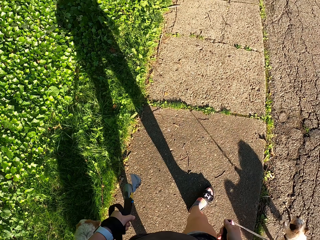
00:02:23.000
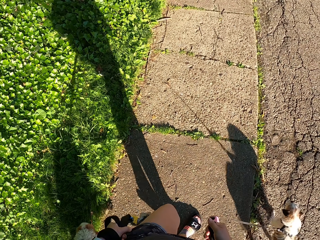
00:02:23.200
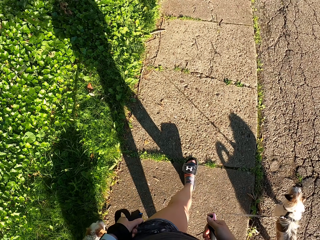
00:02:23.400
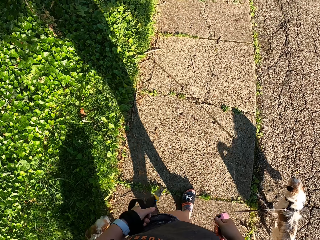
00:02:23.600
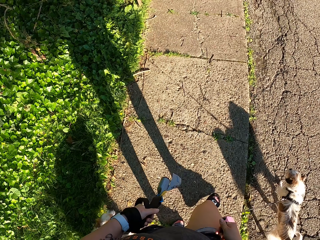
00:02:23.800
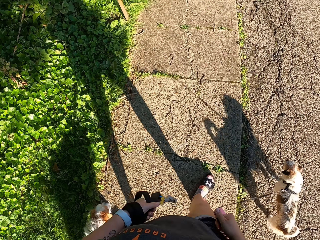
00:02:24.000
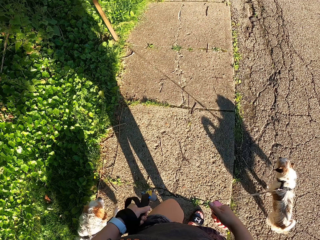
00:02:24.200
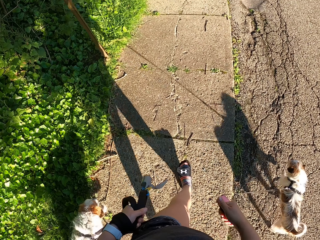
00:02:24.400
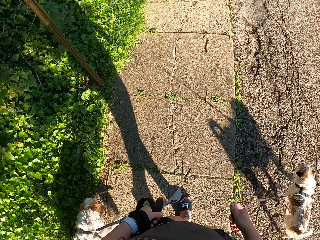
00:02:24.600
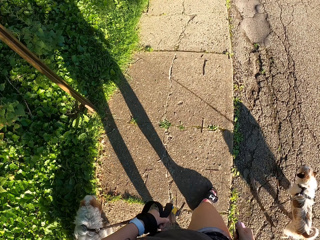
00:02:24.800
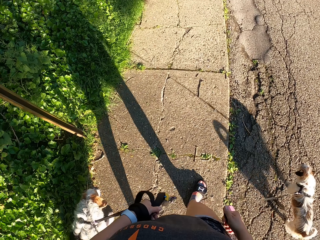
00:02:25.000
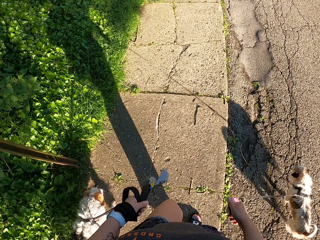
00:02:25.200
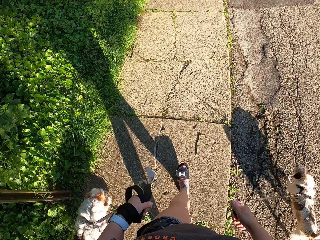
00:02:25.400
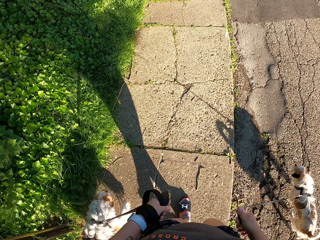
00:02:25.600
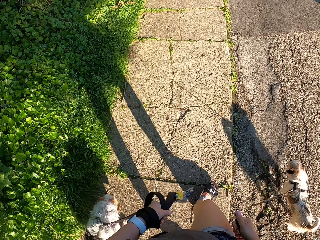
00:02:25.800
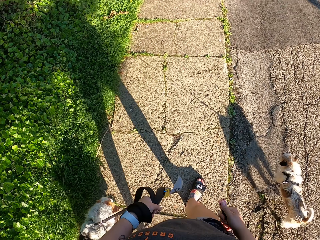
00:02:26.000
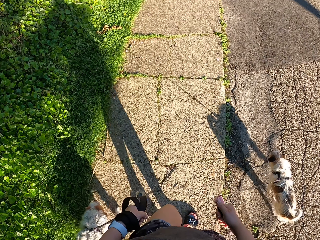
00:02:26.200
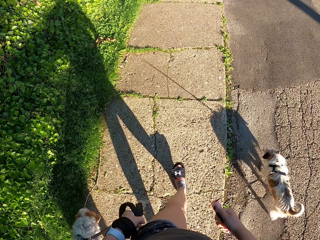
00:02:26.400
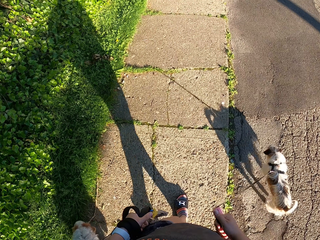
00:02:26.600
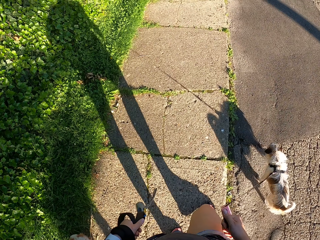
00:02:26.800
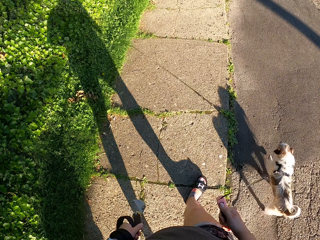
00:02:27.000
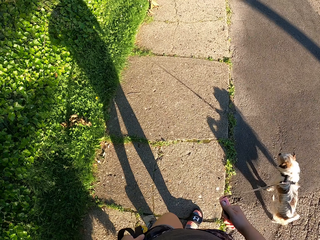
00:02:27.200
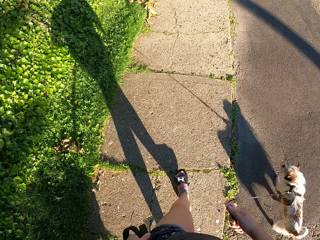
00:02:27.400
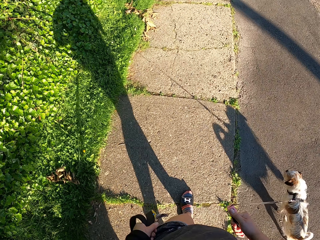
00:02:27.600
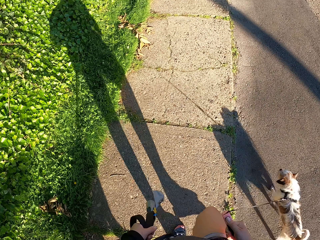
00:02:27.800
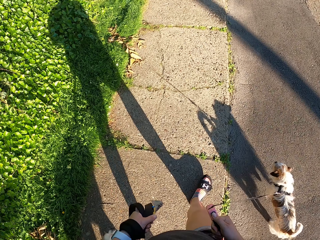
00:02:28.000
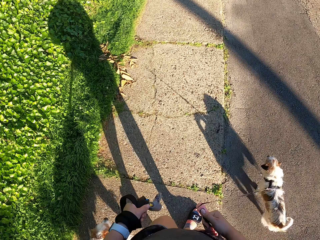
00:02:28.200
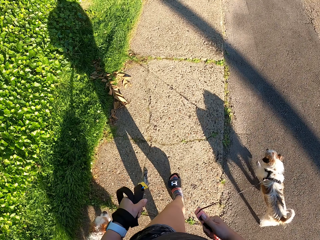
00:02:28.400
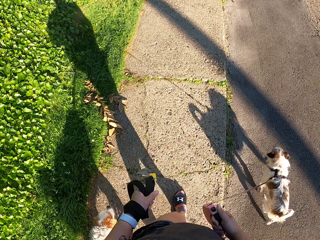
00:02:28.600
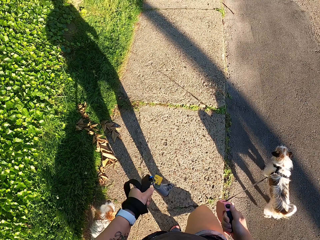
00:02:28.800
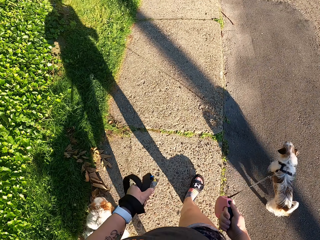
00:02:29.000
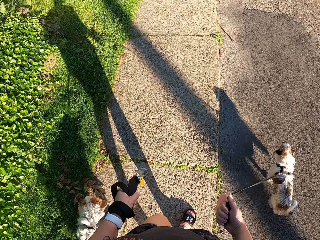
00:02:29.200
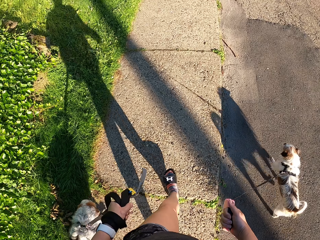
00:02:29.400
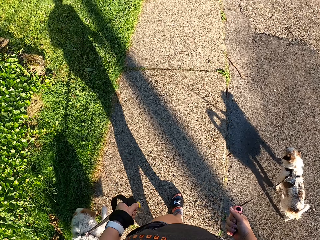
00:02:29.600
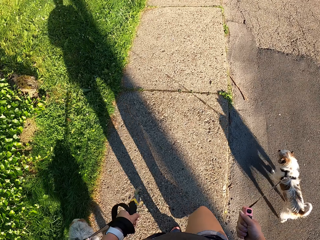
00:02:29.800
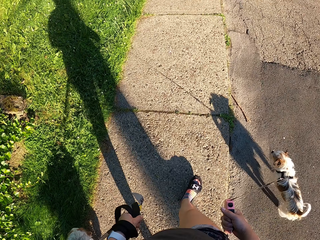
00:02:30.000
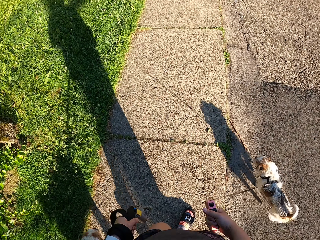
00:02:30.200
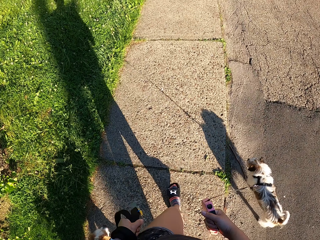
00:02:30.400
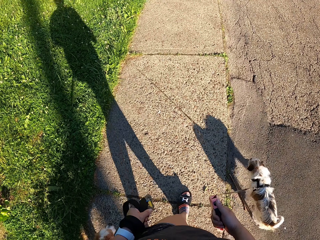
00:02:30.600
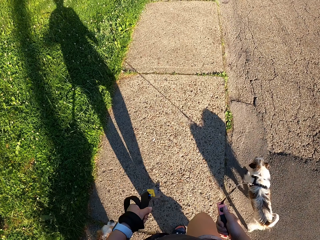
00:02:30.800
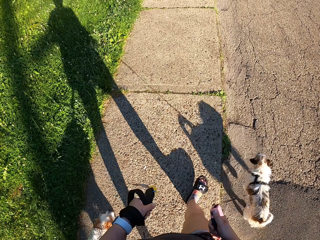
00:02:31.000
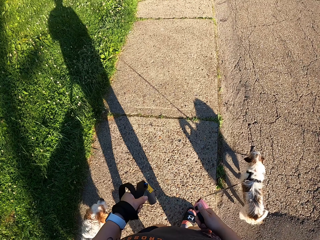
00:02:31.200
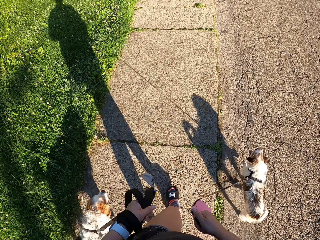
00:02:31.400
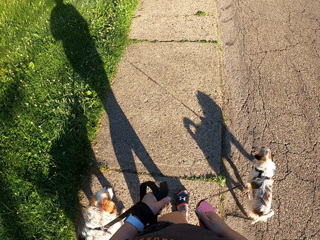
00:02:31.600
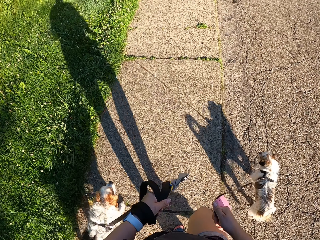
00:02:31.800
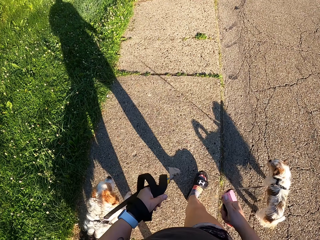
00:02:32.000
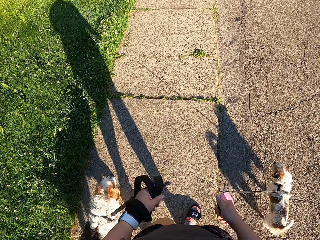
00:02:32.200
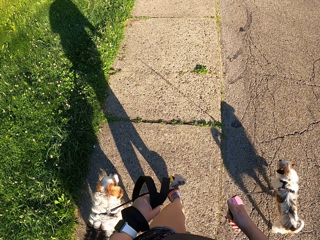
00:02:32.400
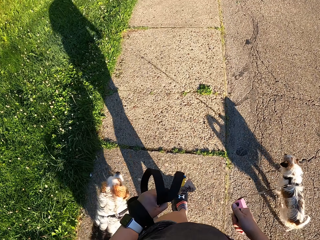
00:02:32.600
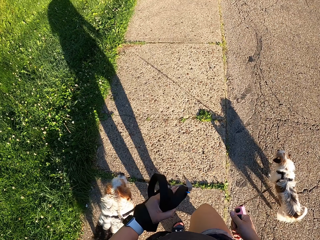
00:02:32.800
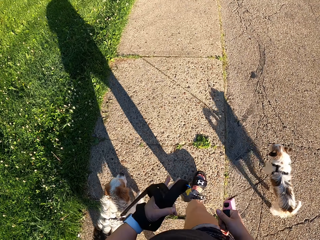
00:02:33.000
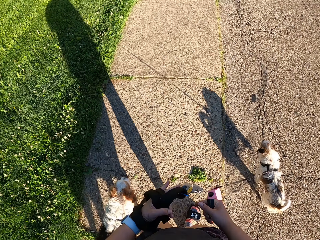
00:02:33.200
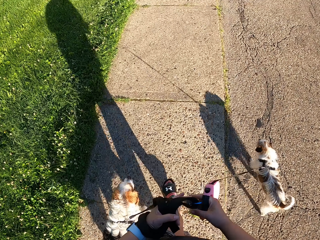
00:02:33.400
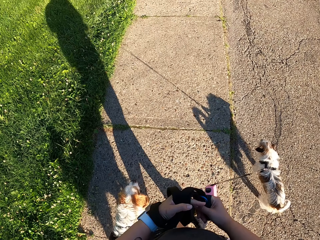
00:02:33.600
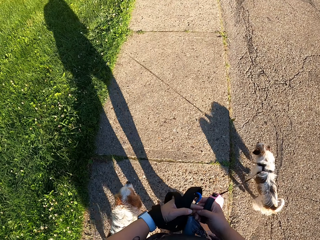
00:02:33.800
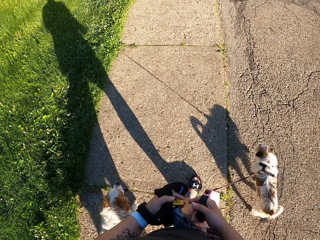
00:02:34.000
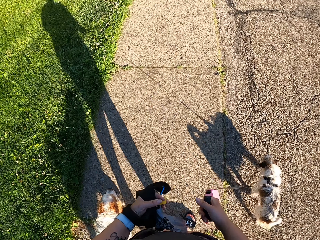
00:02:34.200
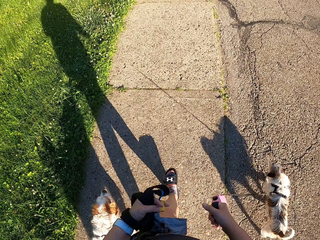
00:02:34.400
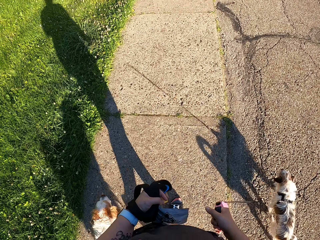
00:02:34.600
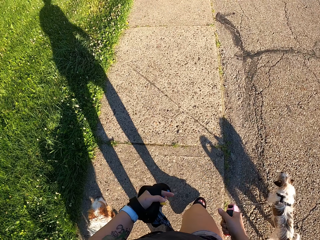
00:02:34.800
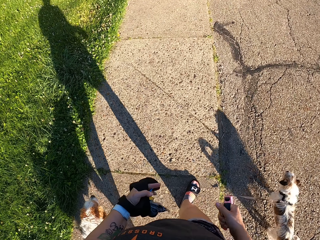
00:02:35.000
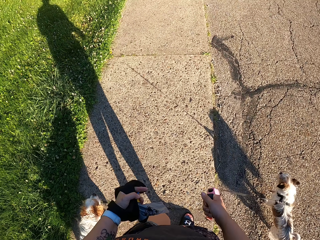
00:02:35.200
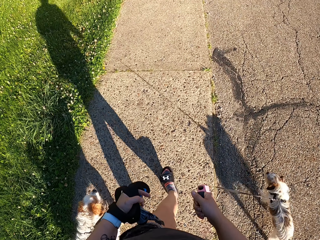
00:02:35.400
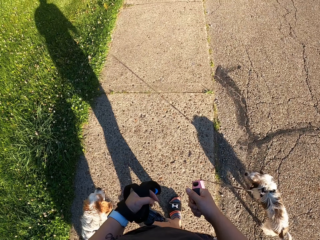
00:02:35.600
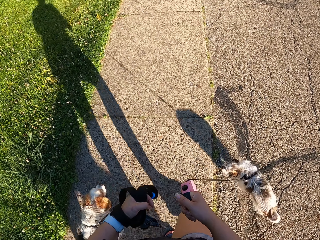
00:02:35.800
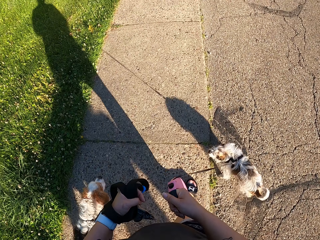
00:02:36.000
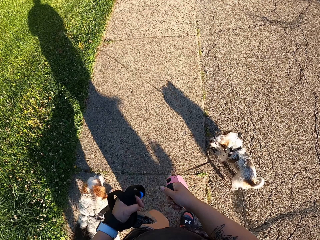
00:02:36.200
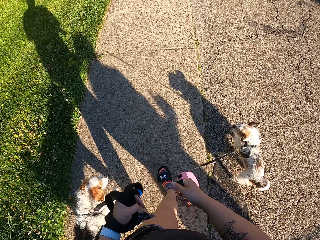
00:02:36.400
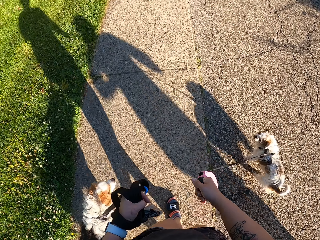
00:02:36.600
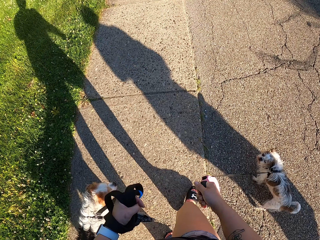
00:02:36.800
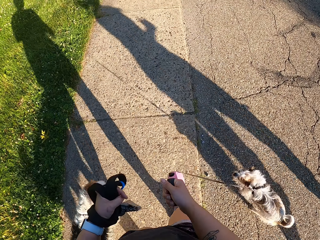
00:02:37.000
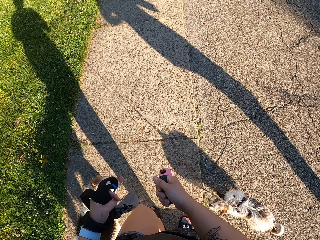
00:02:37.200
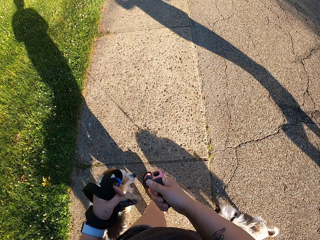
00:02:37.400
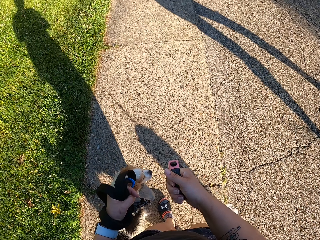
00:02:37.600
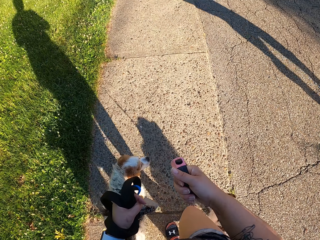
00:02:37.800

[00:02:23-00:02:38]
The camera wearer walks the dogs. She holds both leashes with her two hands. She holds the dog leash. She walks the dogs on the sidewalk.

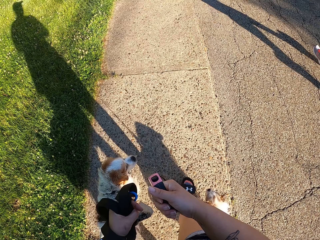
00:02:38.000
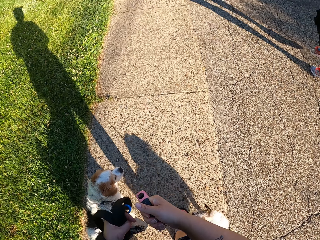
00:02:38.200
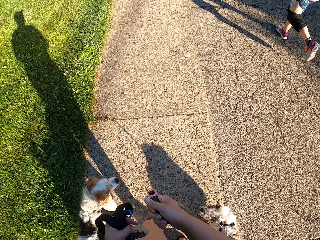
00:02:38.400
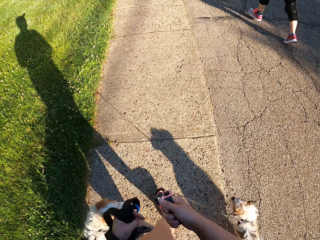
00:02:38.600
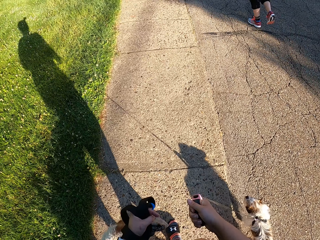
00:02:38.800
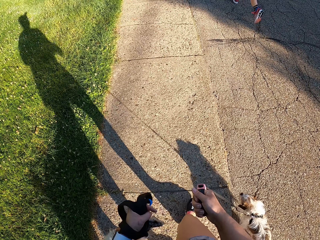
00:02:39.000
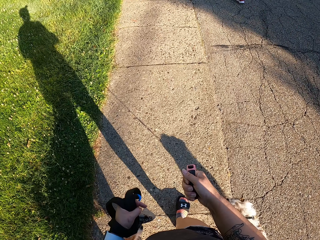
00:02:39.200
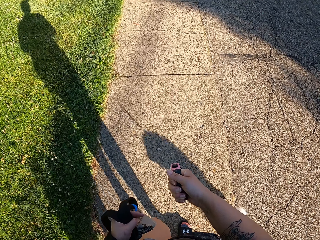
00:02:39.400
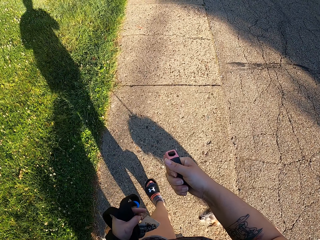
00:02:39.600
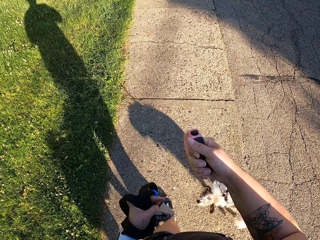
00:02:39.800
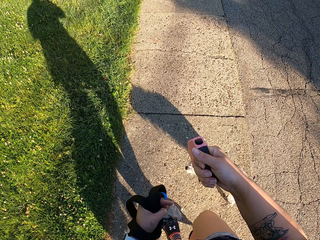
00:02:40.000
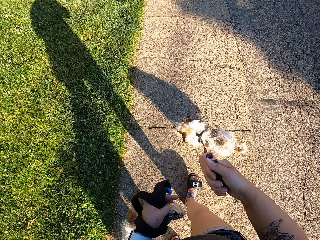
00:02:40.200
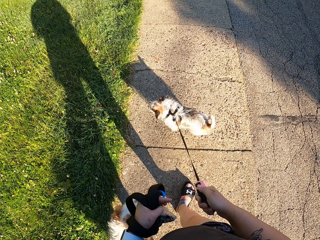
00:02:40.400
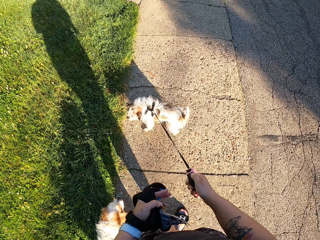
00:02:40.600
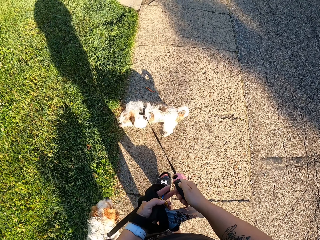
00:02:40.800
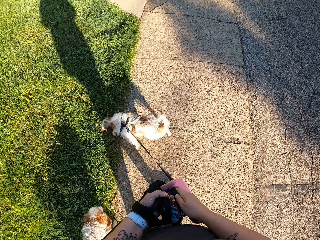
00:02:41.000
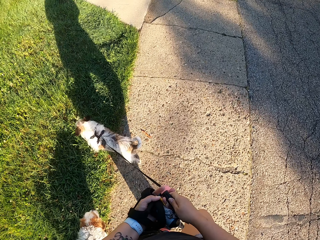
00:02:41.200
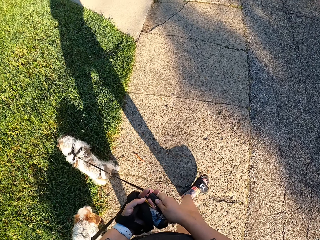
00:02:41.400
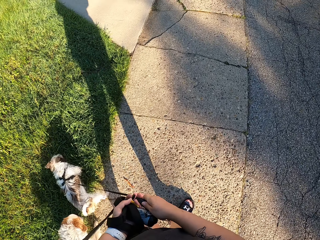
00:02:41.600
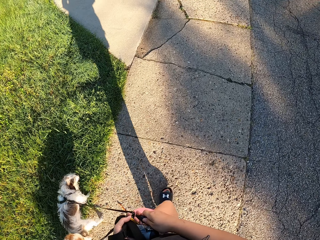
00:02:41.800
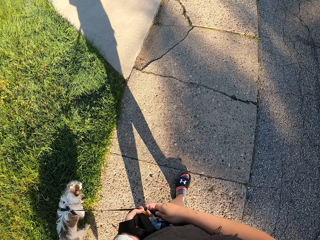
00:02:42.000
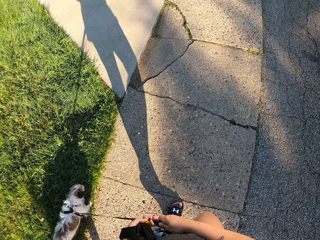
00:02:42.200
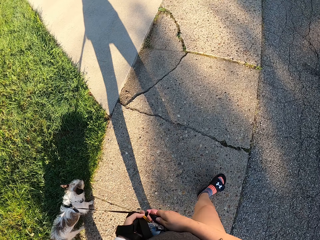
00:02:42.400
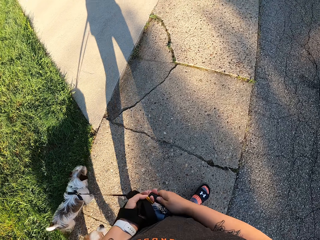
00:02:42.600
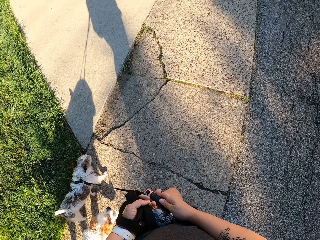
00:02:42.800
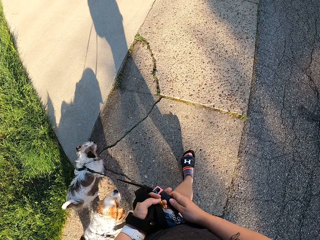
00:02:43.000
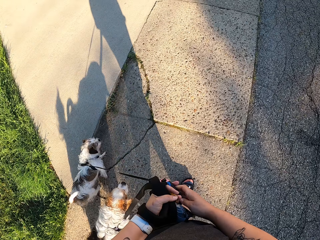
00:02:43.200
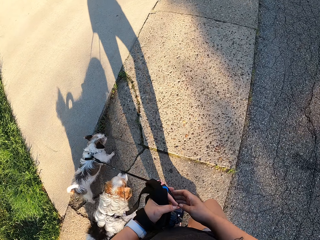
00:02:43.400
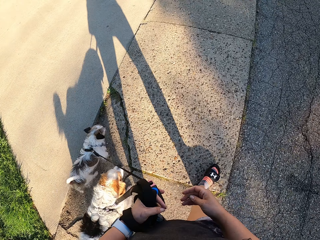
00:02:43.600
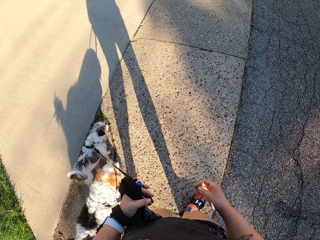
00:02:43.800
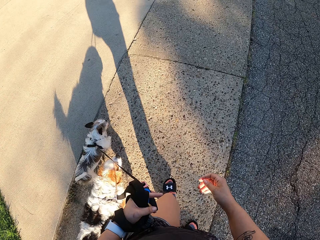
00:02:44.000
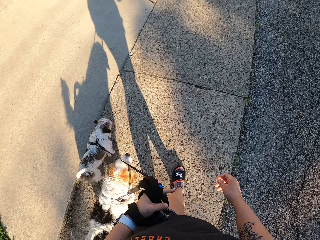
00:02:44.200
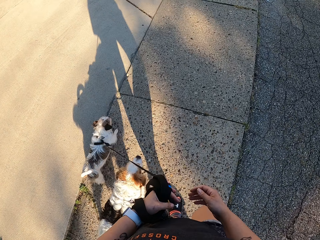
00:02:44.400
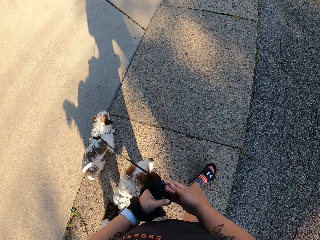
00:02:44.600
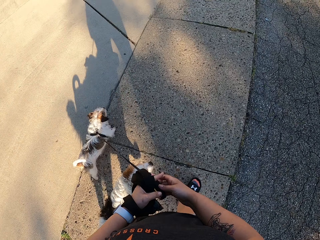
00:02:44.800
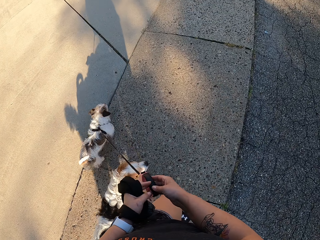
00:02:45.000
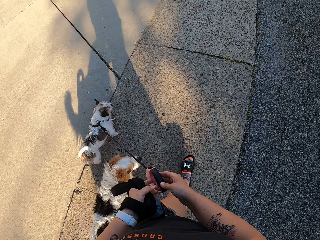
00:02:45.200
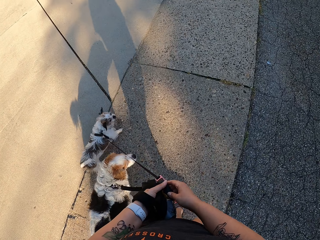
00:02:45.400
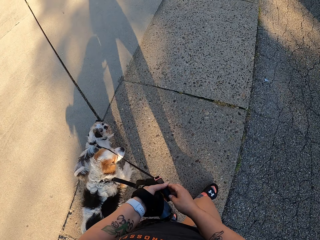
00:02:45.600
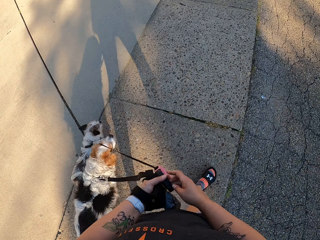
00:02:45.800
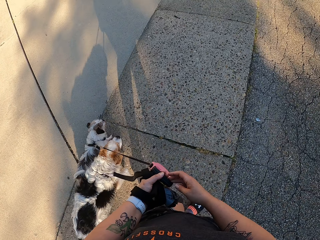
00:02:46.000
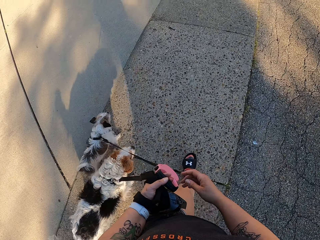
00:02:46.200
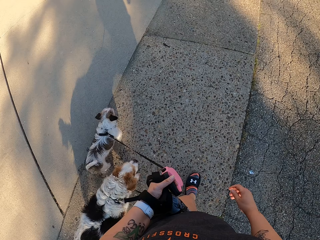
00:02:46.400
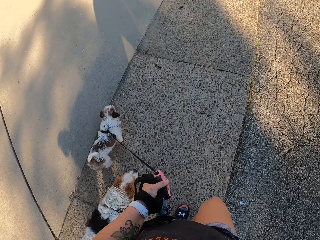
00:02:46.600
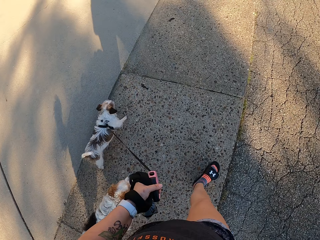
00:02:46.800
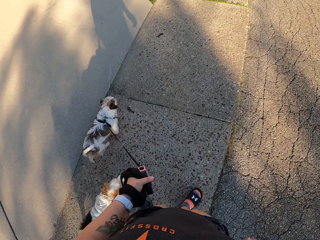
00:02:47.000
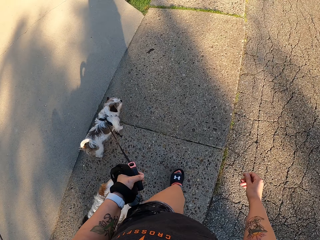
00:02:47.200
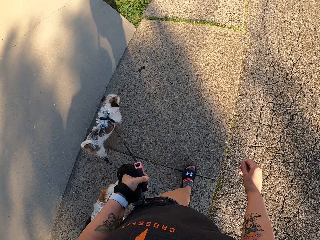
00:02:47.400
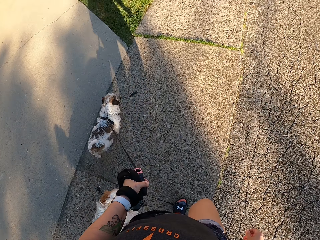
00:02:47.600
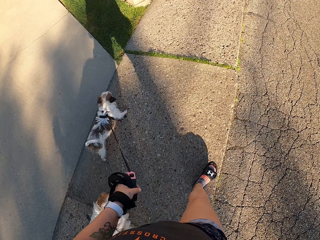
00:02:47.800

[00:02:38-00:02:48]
The camera wearer transfers a leash to her left hand. She walks the dogs on the sidewalk. She holds both leashes firmly with her left hand. She walks the dogs on the sidewalk.
